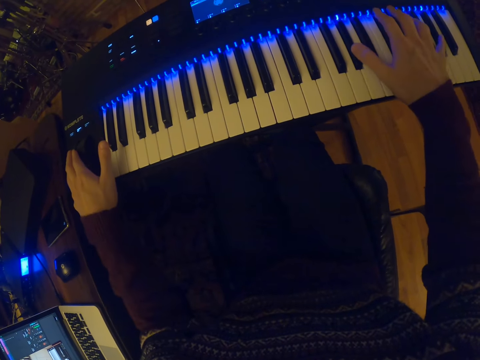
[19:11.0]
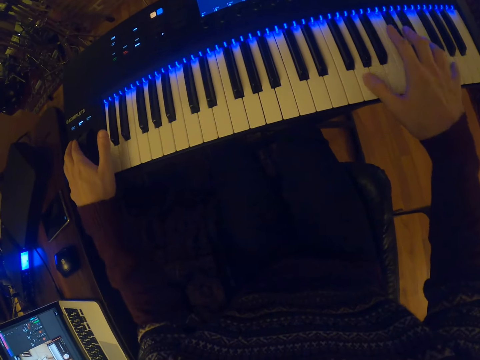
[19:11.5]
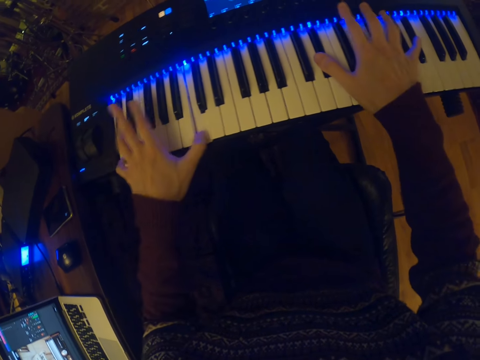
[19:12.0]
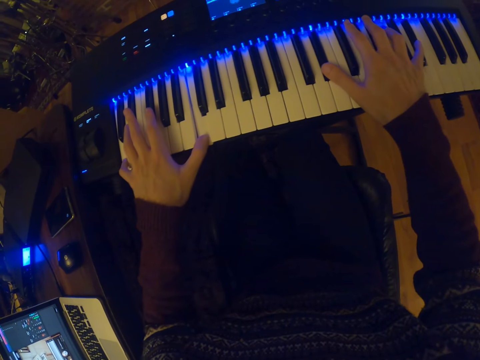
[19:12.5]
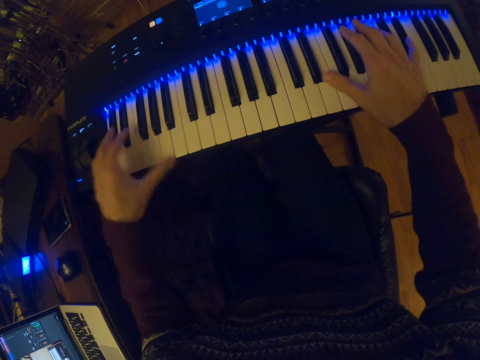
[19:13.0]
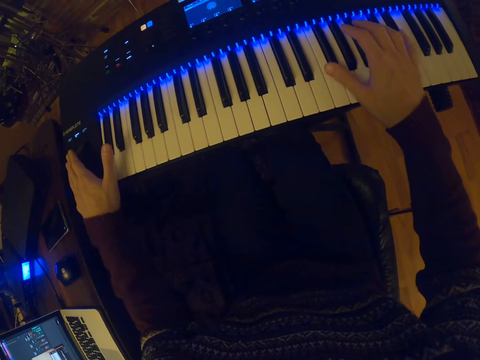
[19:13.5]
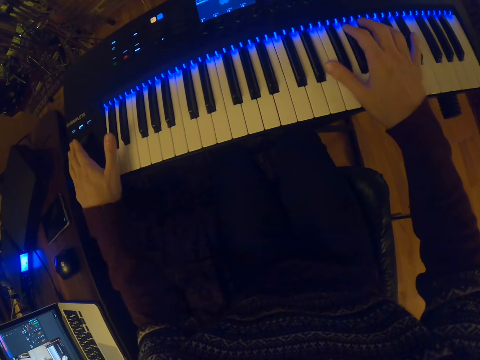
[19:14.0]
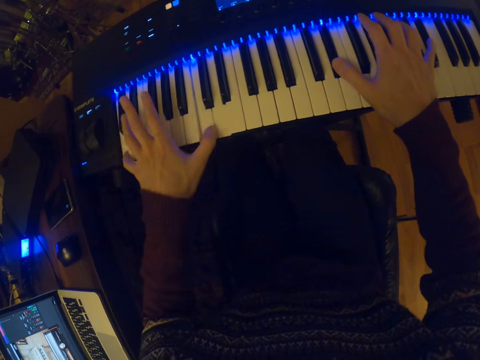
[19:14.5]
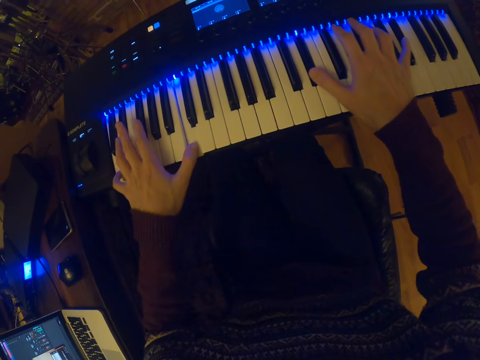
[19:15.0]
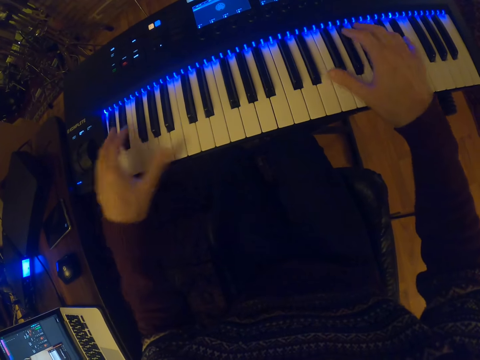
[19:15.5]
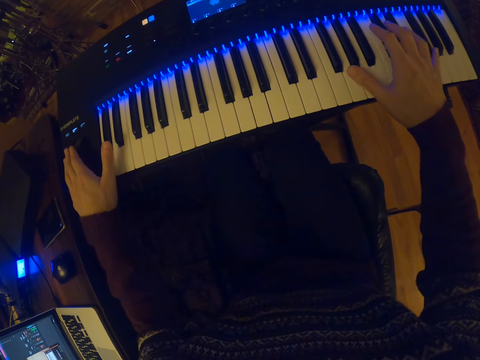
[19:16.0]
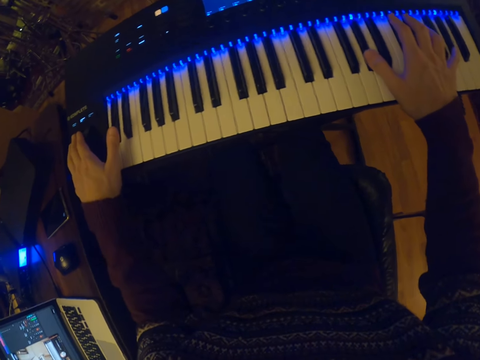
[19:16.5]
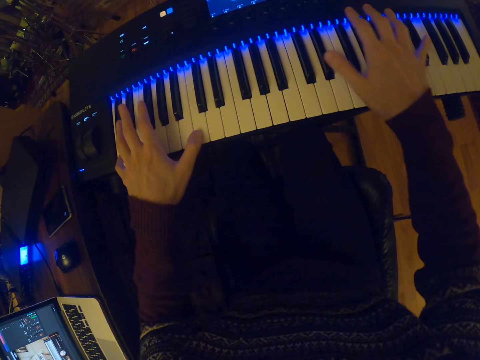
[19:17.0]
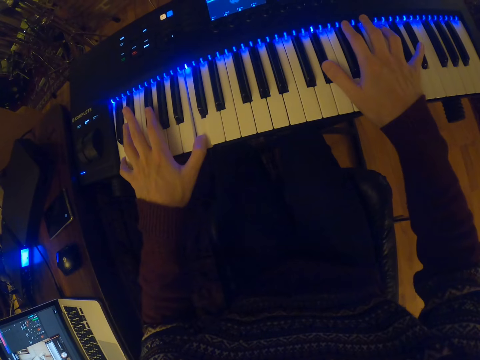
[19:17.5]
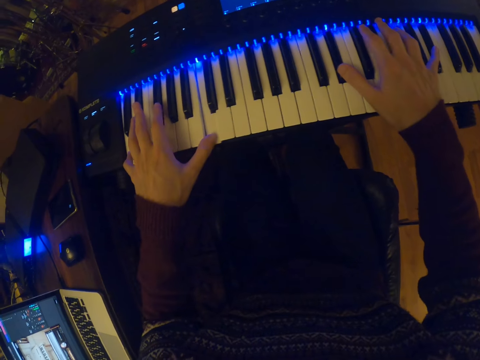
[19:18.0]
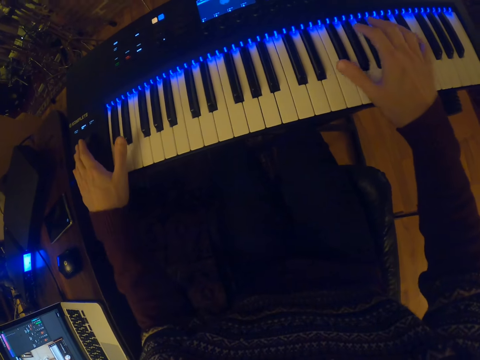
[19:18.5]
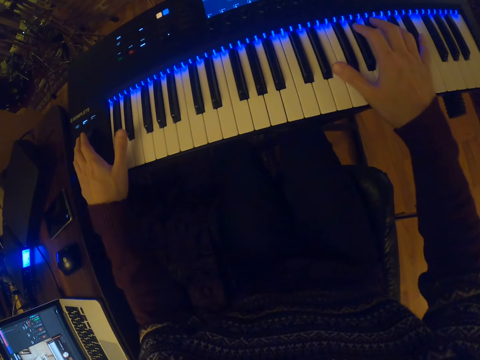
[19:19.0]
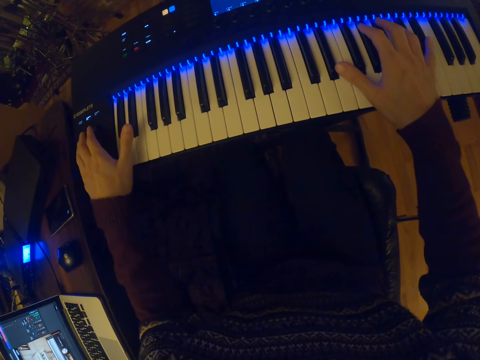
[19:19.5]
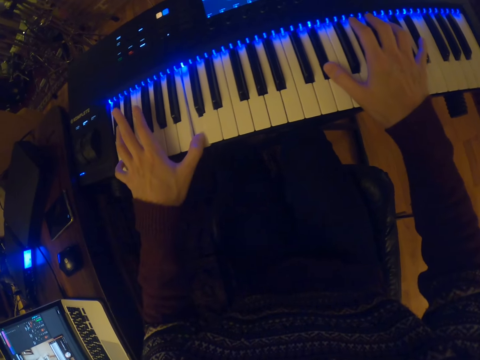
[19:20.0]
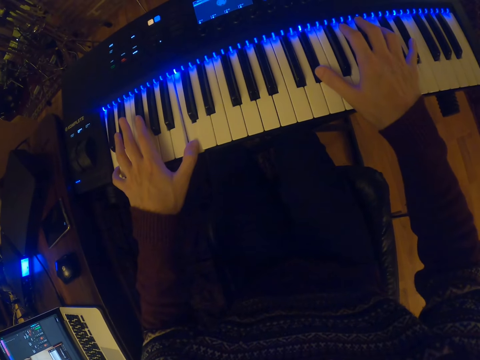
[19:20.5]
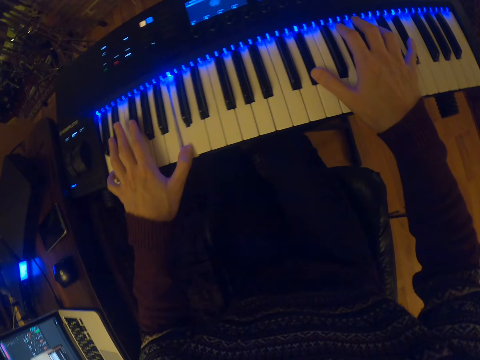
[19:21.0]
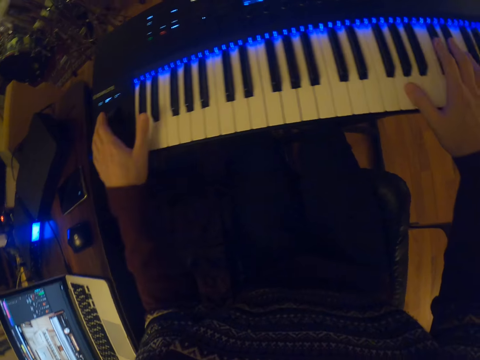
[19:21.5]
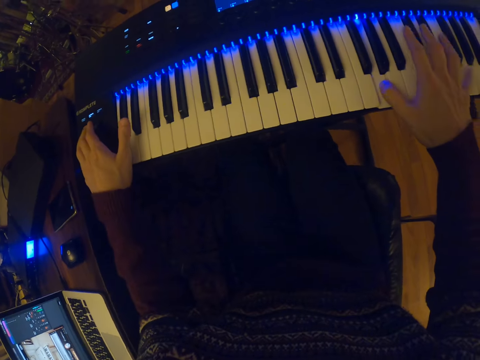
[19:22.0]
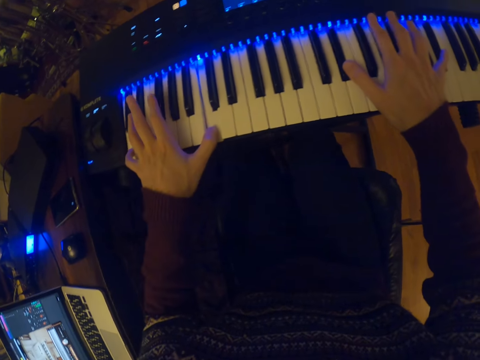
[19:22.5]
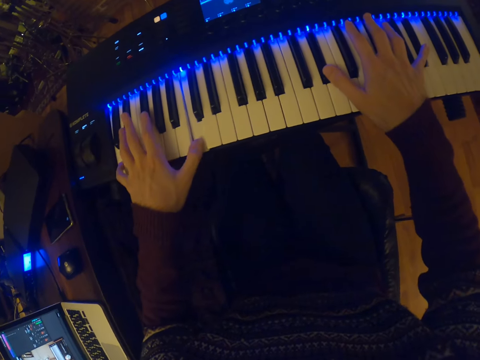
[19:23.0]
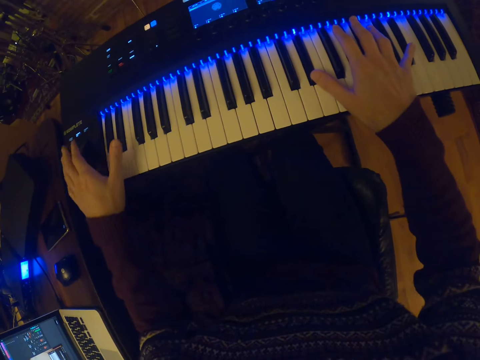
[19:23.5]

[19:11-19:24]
The camera wearer tunes the pitch bend with his left hand. He plays the keyboard with both hands. He tunes the pitch bend with his left hand. He plays the keyboard with both hands. He tunes the pitch bend with his left hand. He plays the keyboard with both hands. He tunes the pitch bend with his left hand. He plays the keyboard with both hands. He tunes the pitch bend with his left hand. He plays the keyboard with both hands.

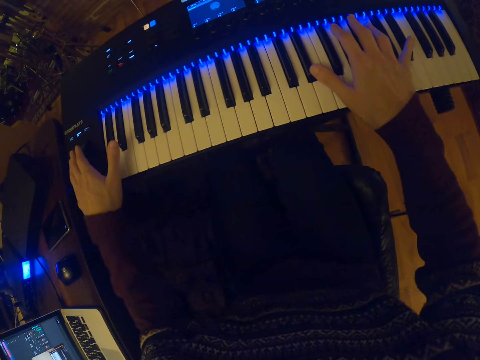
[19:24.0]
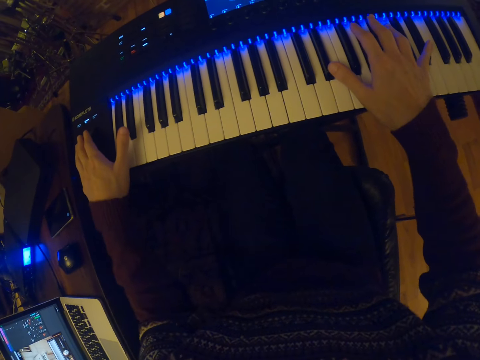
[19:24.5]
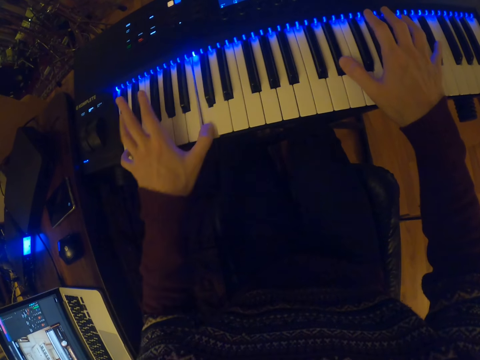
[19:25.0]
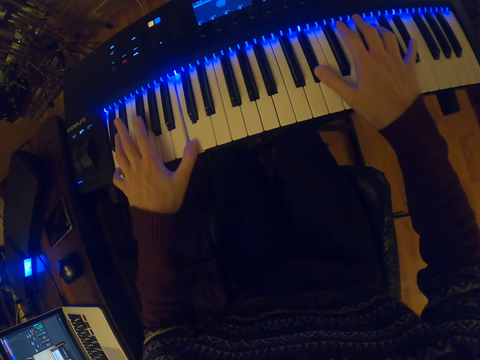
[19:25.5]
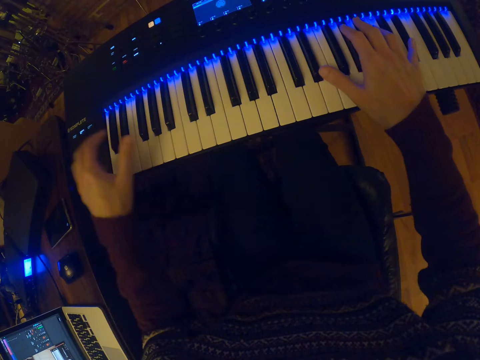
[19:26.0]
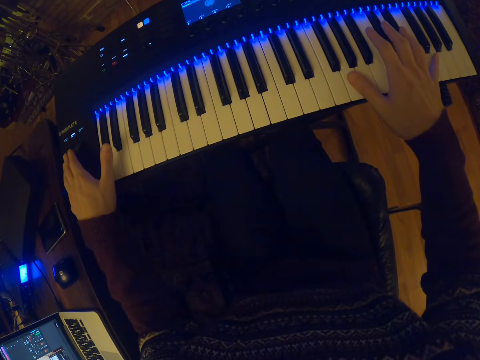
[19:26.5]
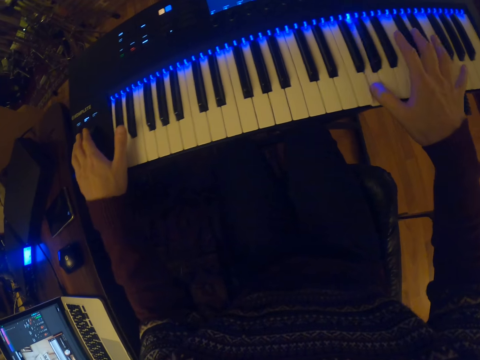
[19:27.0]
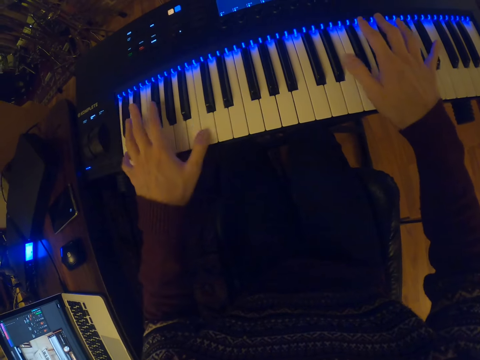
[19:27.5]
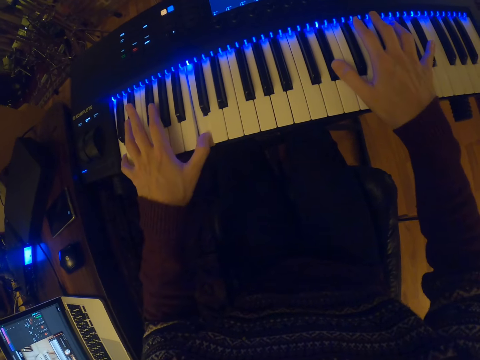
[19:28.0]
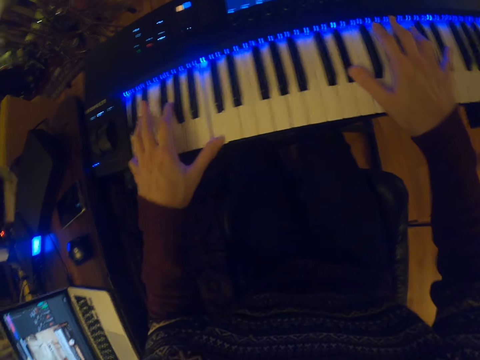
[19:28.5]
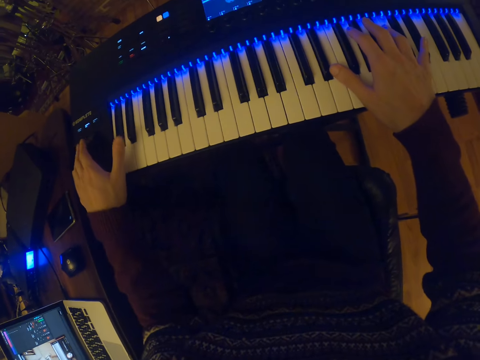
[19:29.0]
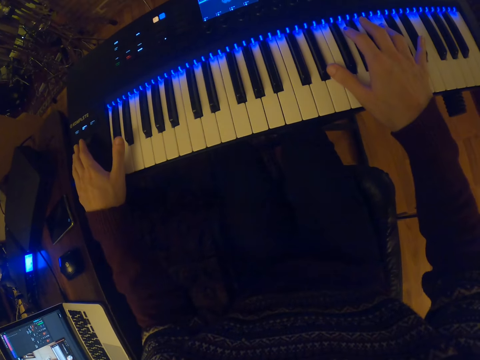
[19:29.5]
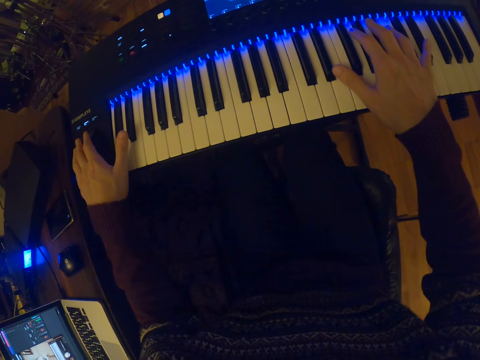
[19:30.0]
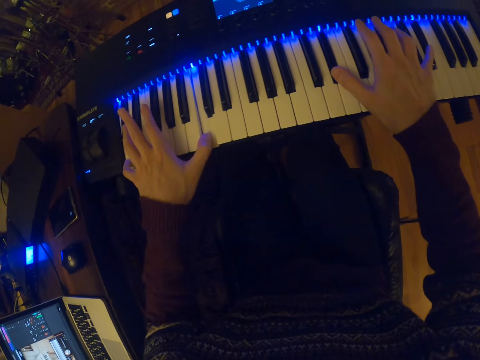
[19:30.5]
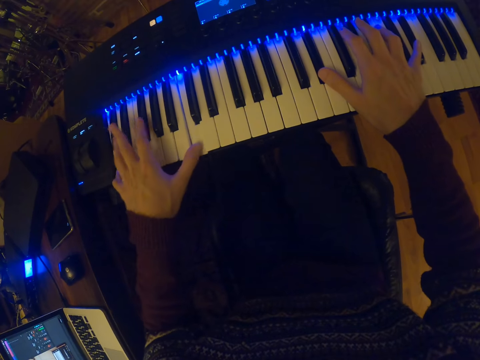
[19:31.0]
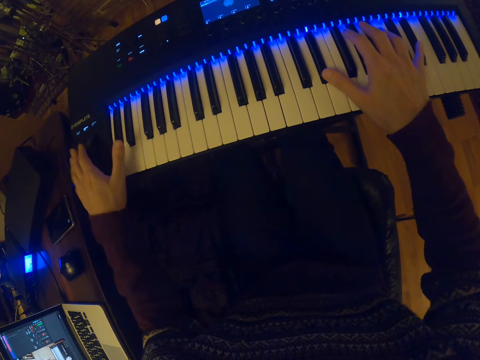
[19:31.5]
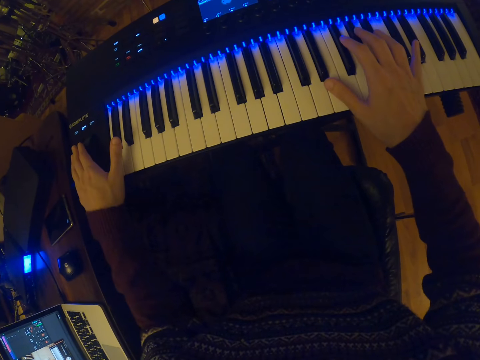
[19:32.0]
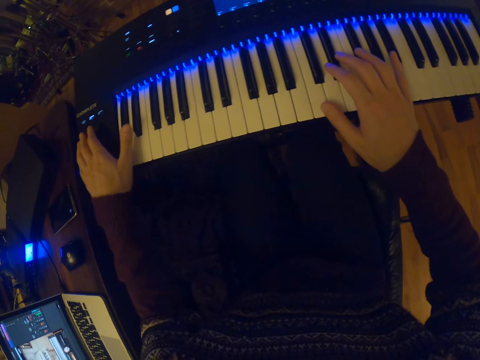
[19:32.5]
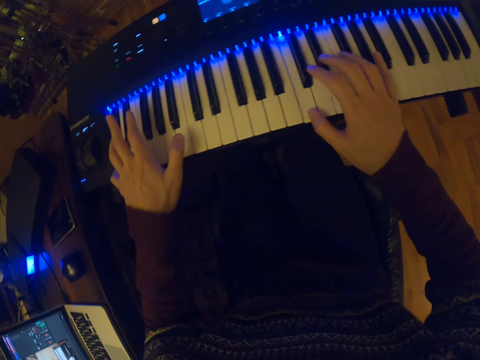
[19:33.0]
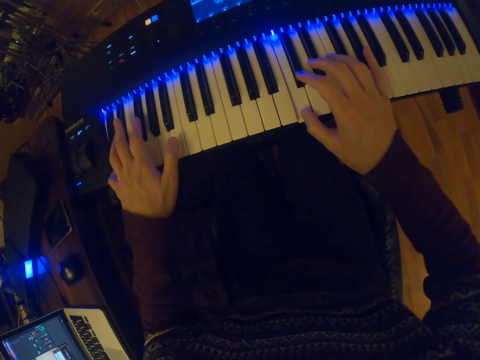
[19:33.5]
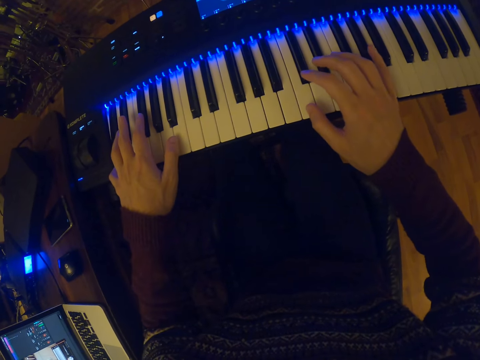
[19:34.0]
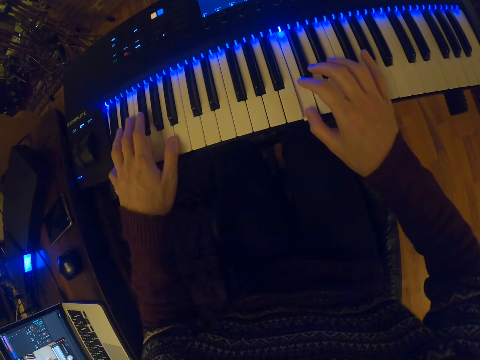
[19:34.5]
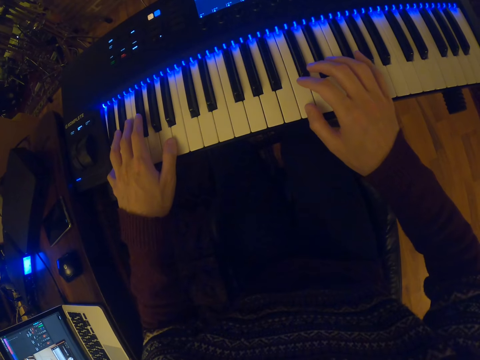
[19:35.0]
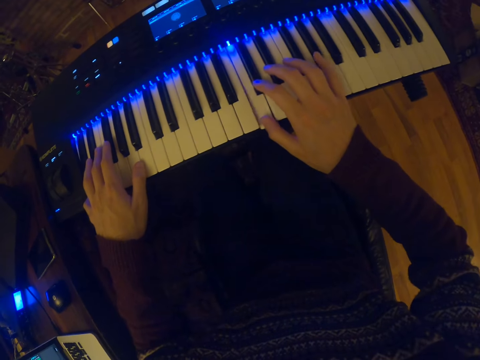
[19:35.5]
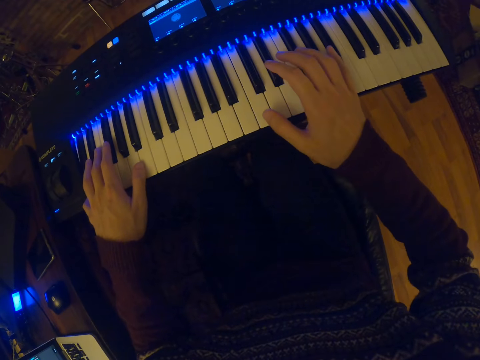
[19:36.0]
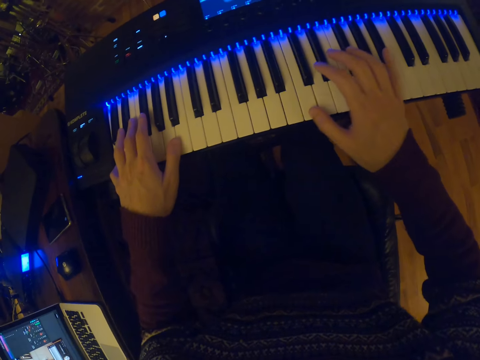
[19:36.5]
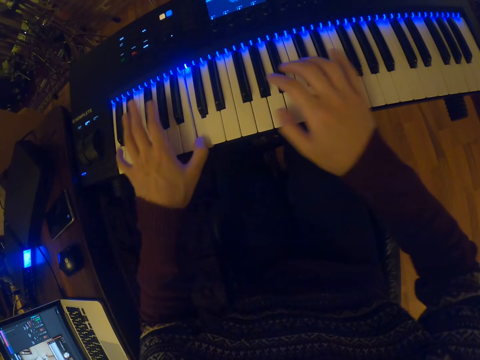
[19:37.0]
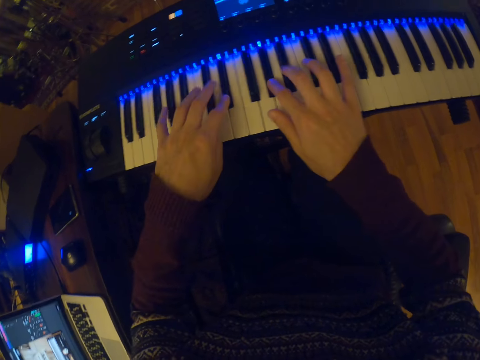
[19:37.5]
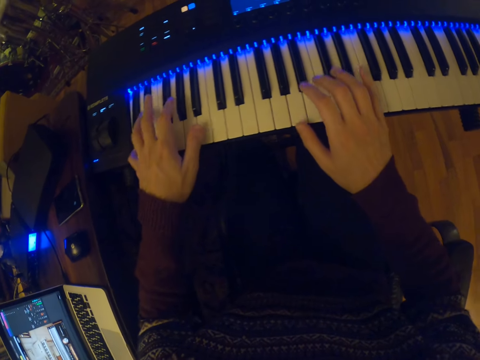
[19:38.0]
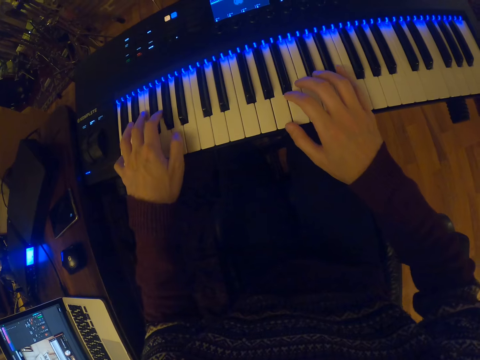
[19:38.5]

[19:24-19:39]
The camera wearer tunes the pitch bend with his left hand. He plays the keyboard with both hands. He tunes the pitch bend with his left hand. He plays the keyboard with both hands. He tunes the pitch bend with his left hand. He plays the keyboard with both hands. He tunes the pitch bend with his left hand. He plays the keyboard with both hands.
